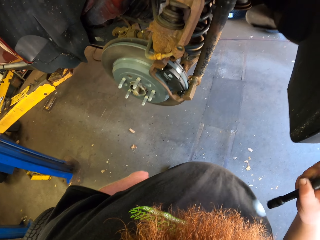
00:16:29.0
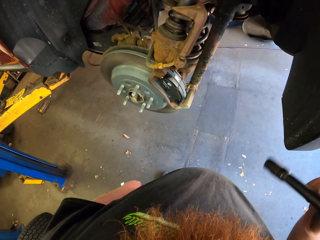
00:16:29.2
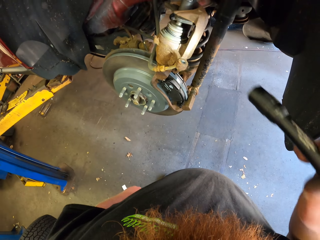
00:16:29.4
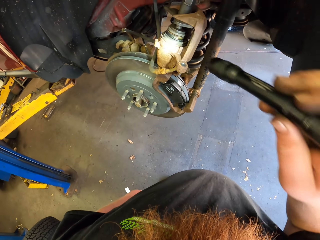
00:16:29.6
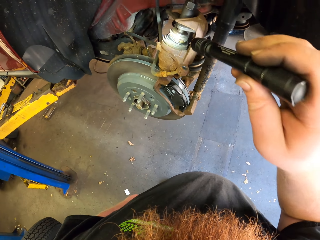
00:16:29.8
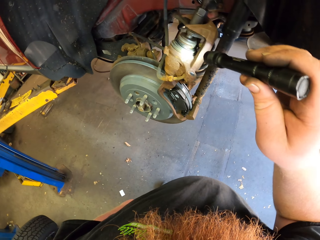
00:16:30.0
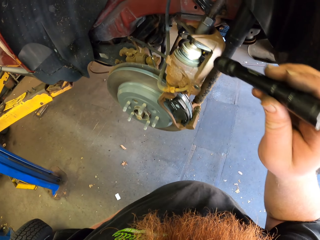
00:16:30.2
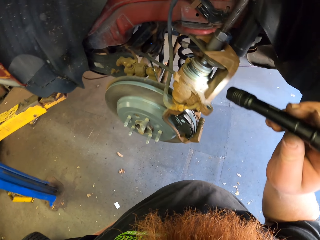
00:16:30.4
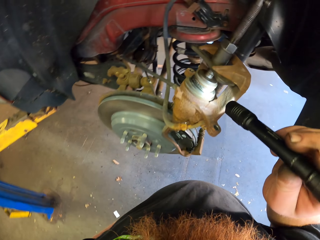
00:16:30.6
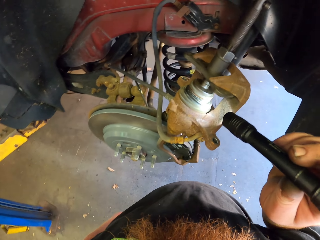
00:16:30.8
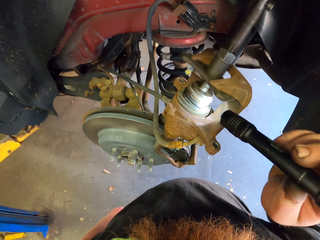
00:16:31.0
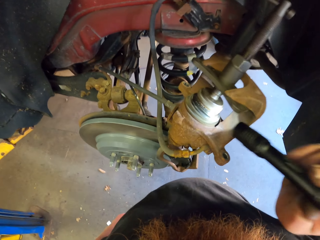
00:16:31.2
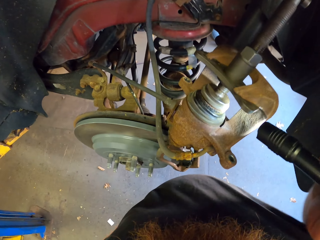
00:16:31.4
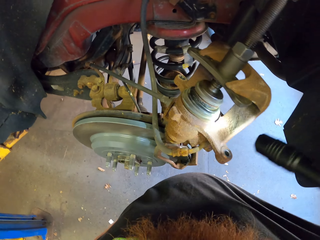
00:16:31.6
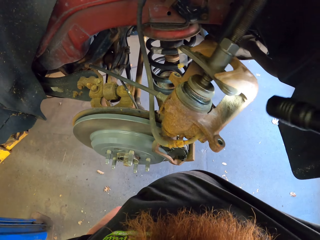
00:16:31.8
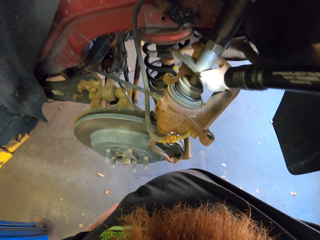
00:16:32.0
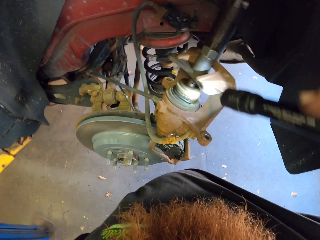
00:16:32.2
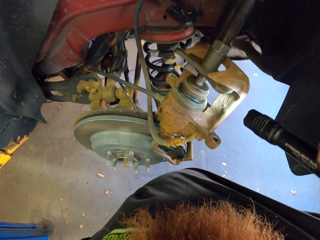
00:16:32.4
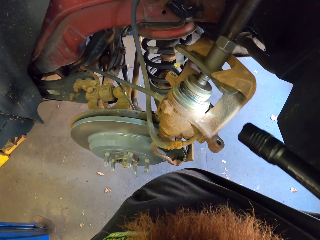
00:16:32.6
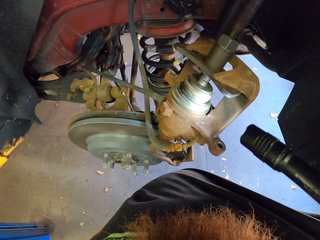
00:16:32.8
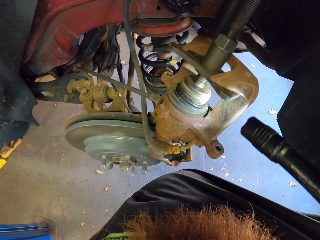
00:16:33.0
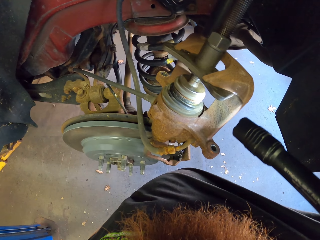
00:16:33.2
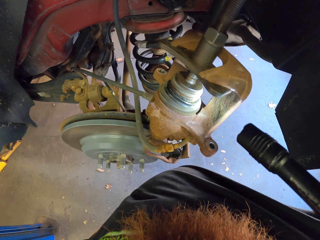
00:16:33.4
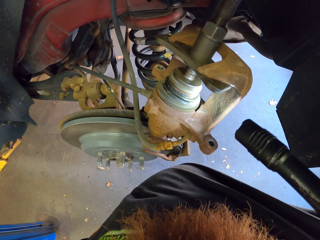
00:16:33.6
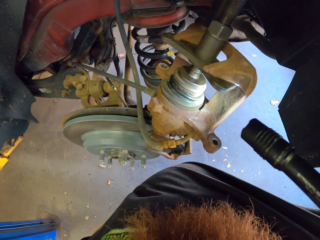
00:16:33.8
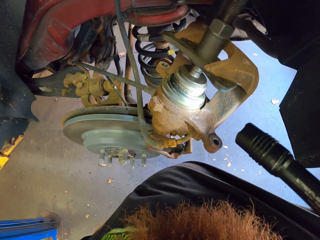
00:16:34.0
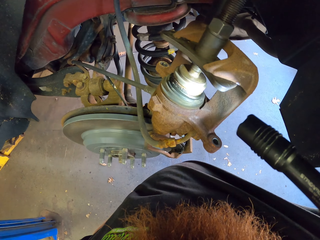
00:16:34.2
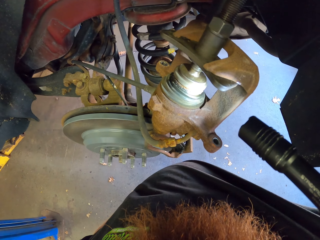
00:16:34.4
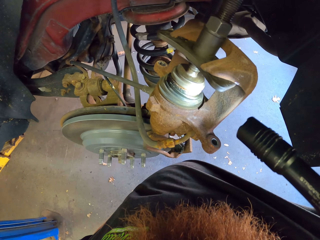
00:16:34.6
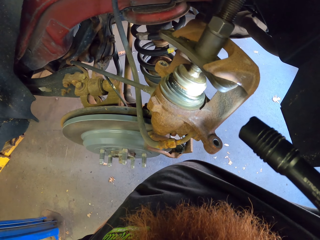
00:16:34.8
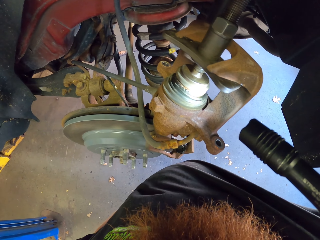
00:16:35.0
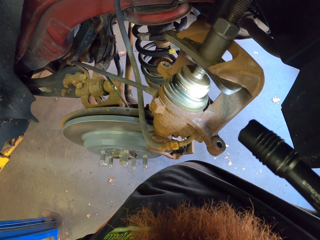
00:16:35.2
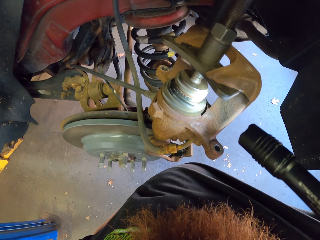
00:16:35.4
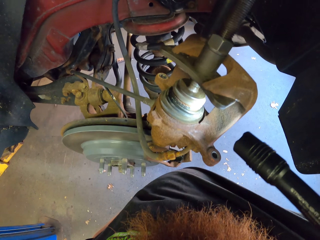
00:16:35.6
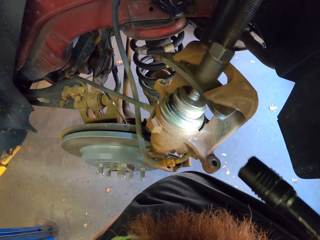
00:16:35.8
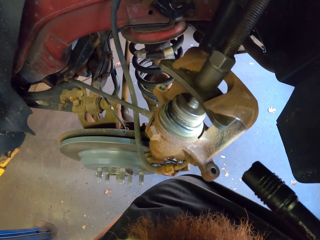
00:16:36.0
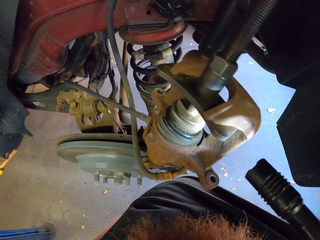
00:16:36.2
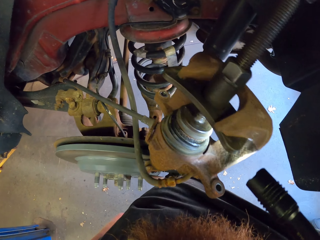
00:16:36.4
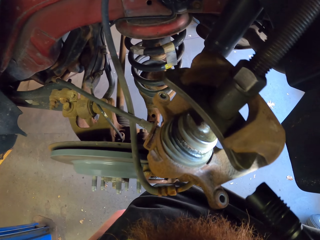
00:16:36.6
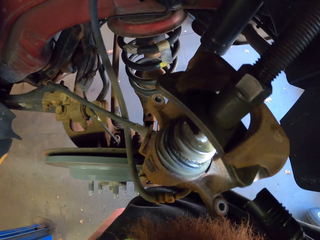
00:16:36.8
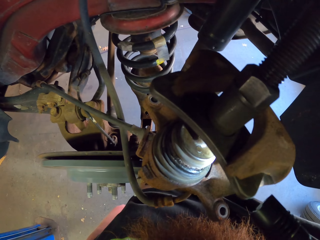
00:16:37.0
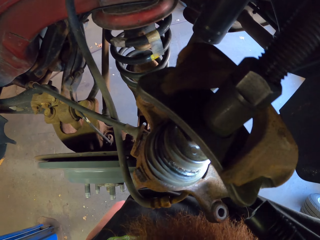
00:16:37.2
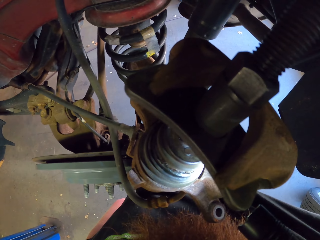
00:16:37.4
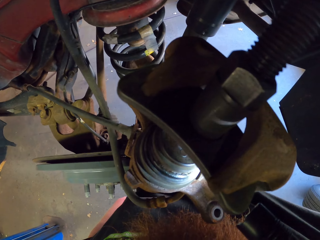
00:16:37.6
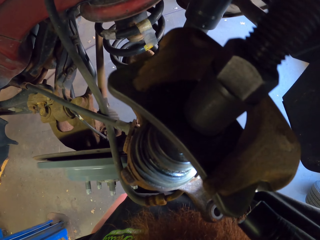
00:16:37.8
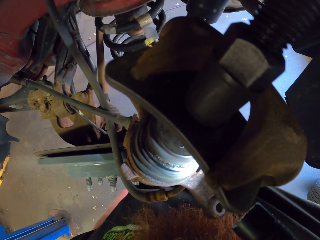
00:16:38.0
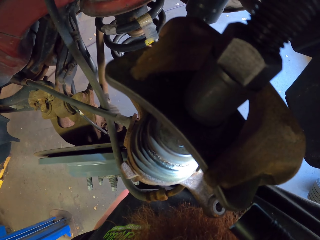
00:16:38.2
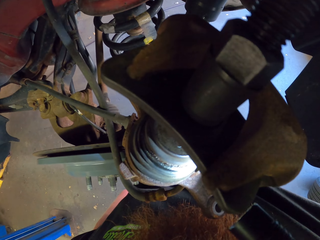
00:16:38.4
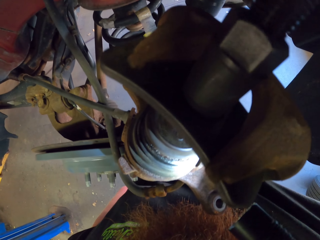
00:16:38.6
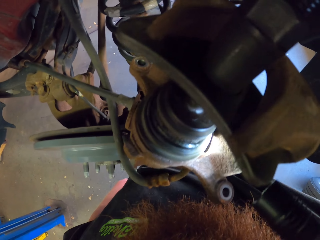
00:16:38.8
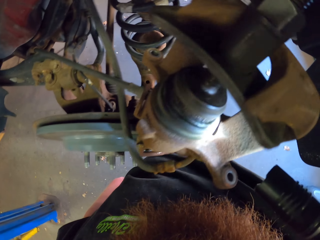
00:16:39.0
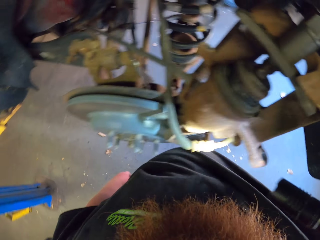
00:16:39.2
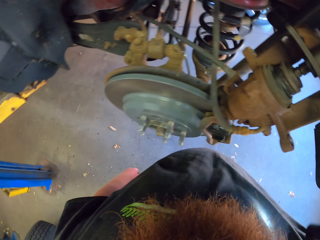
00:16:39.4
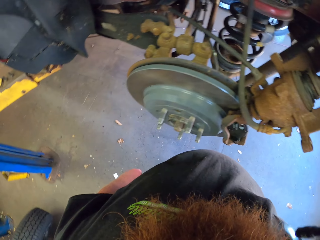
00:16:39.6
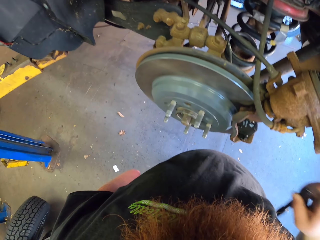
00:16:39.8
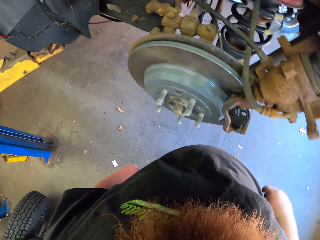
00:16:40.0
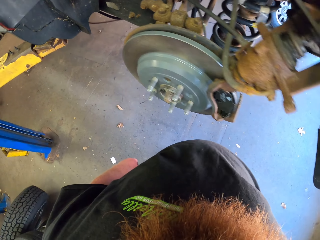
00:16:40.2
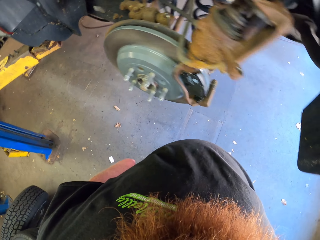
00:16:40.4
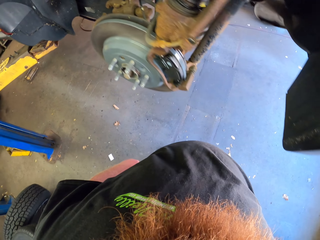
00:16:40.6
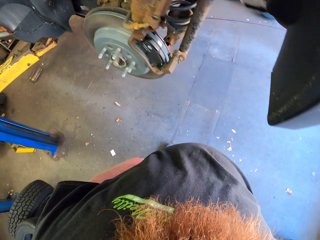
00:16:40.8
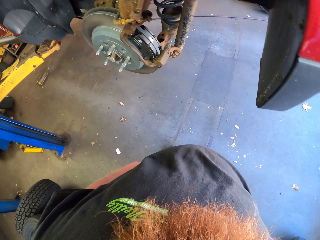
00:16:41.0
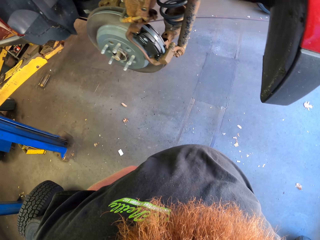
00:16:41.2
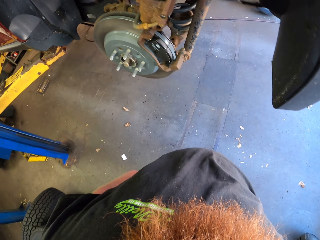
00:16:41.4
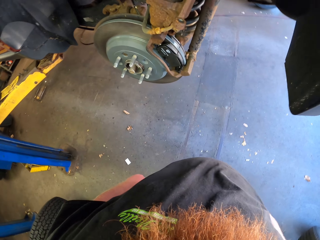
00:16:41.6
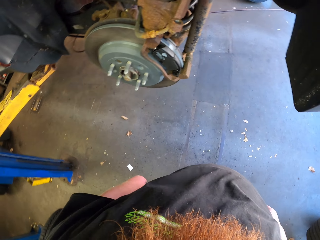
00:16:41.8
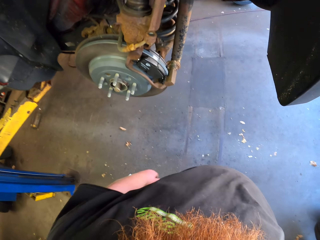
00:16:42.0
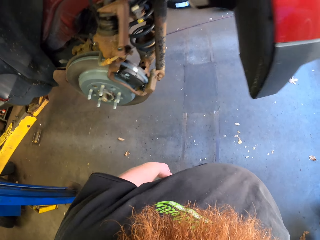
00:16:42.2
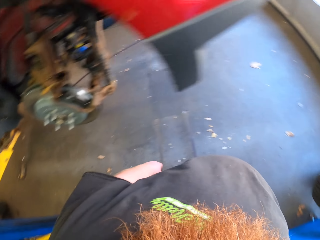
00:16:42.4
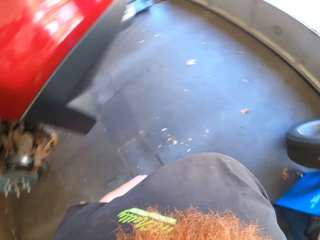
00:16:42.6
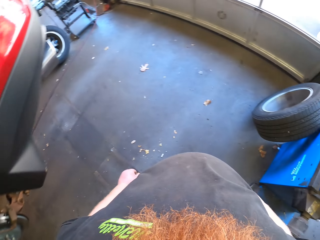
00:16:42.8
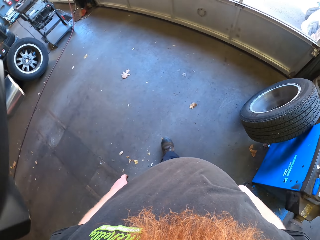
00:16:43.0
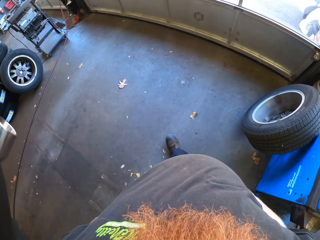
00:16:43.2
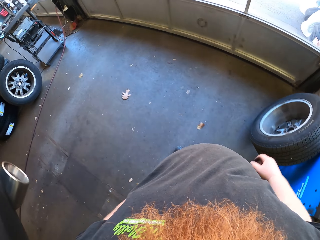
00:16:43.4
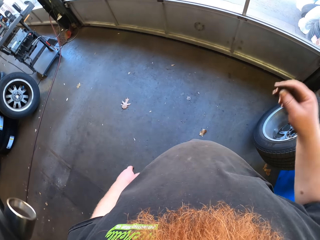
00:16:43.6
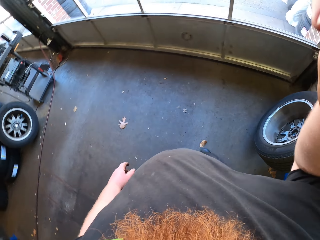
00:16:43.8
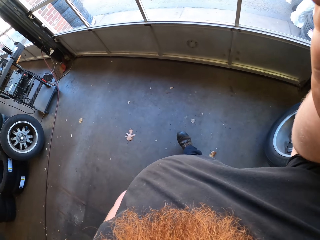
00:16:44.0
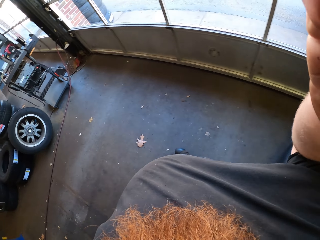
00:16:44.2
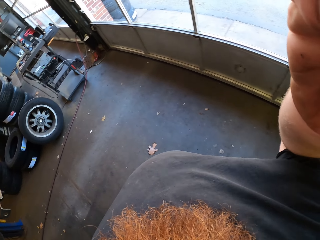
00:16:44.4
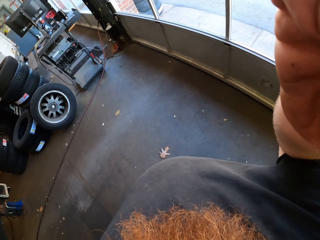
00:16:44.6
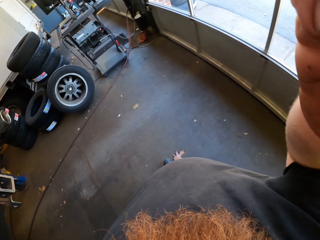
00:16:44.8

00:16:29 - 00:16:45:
The camera wearer looks at the part of the wheel hub with the torch. They put away the torch. They walk in the room. They adjust the camera.
